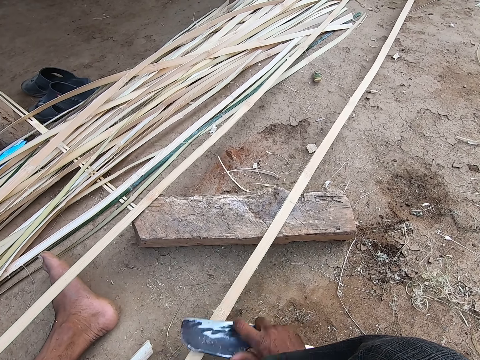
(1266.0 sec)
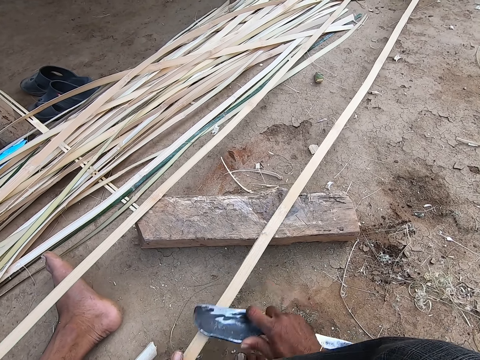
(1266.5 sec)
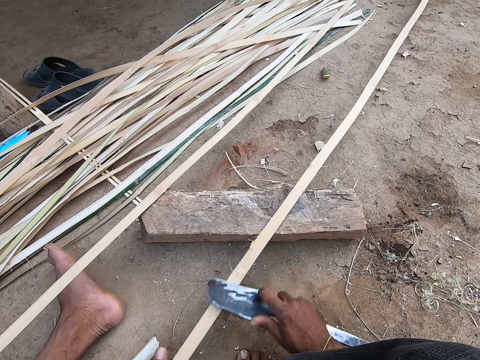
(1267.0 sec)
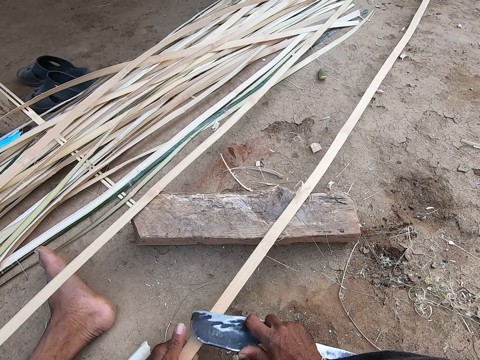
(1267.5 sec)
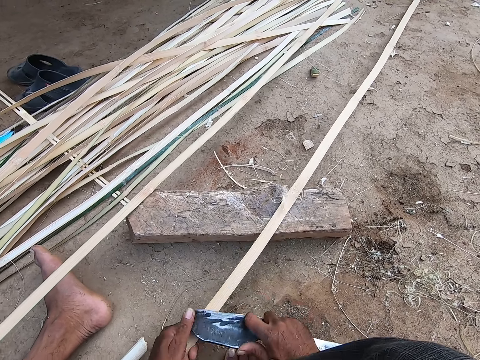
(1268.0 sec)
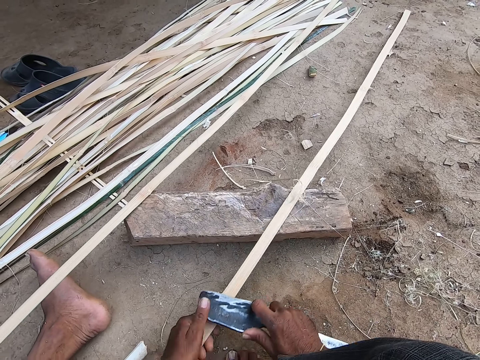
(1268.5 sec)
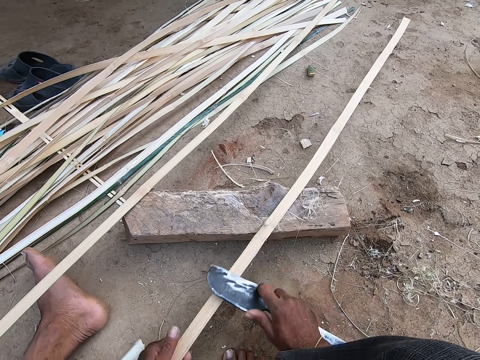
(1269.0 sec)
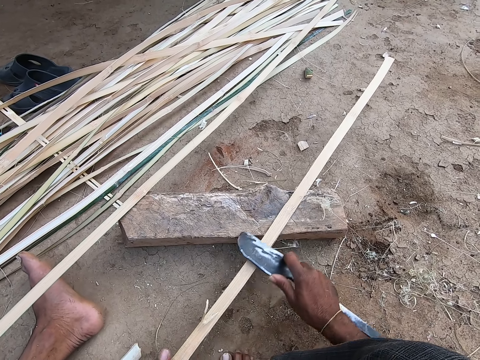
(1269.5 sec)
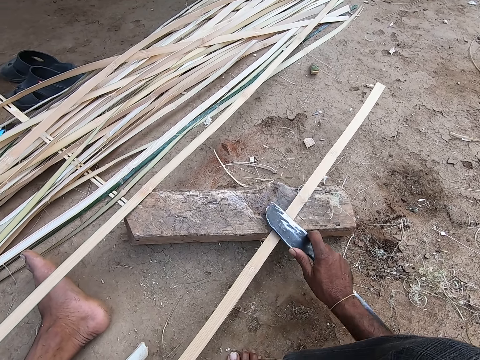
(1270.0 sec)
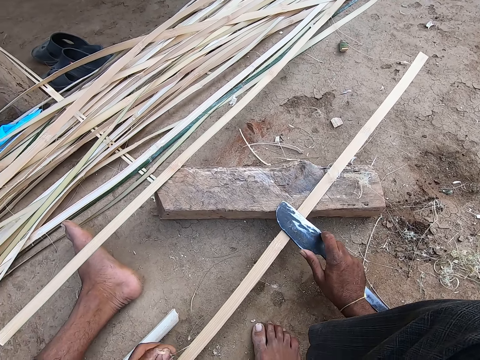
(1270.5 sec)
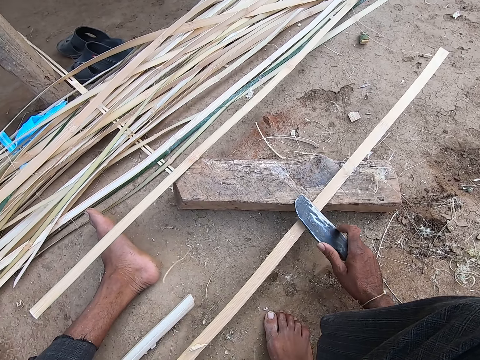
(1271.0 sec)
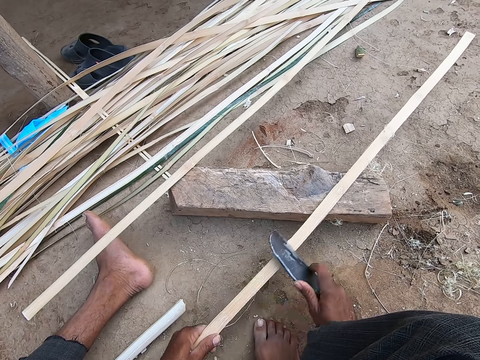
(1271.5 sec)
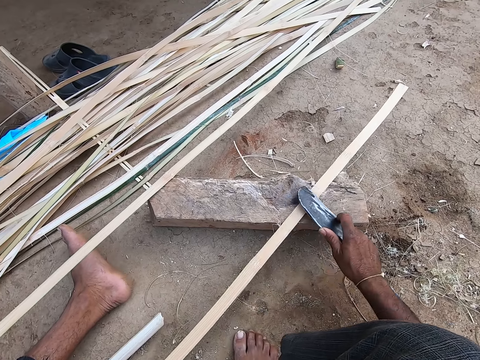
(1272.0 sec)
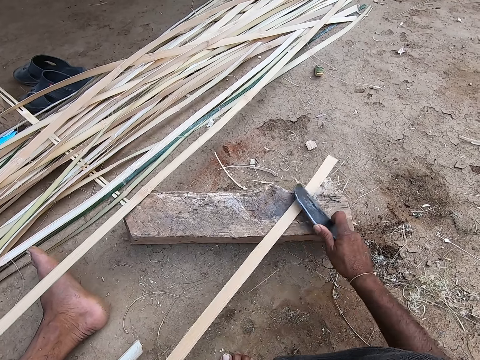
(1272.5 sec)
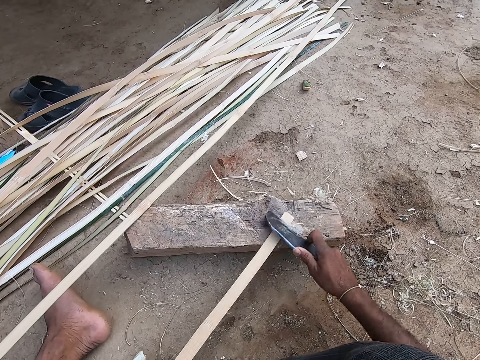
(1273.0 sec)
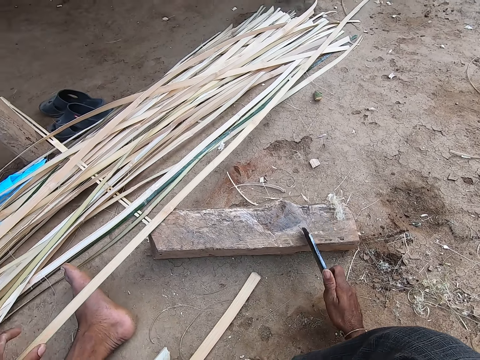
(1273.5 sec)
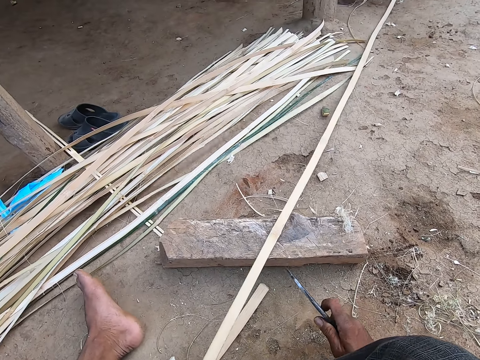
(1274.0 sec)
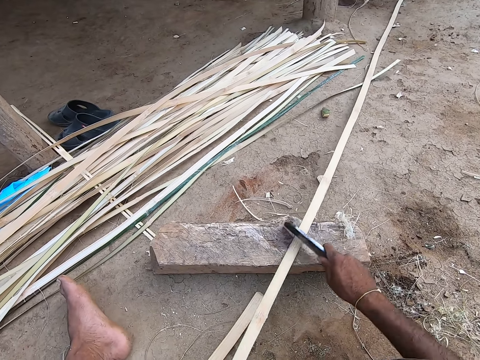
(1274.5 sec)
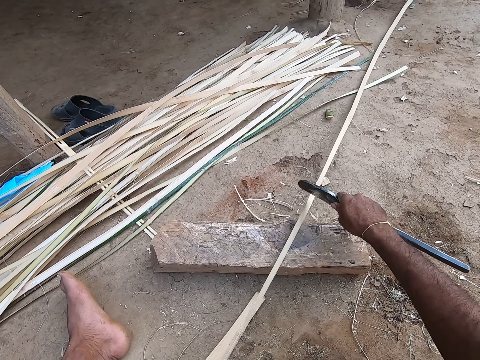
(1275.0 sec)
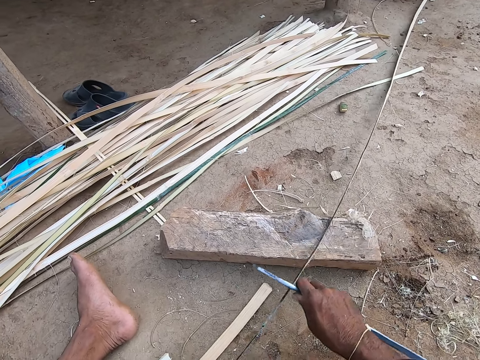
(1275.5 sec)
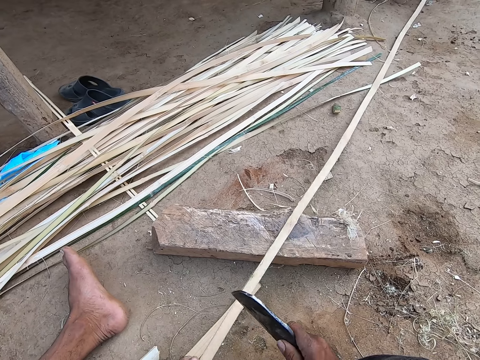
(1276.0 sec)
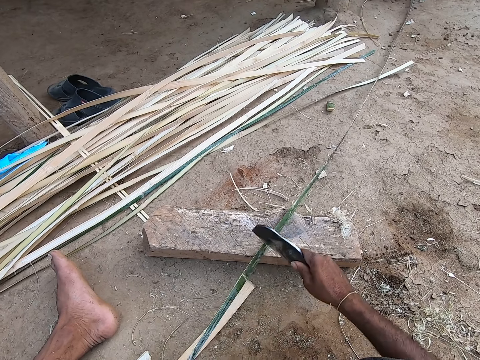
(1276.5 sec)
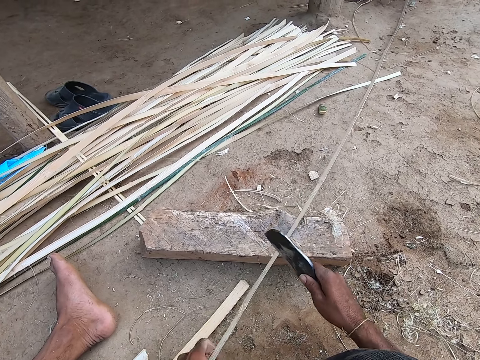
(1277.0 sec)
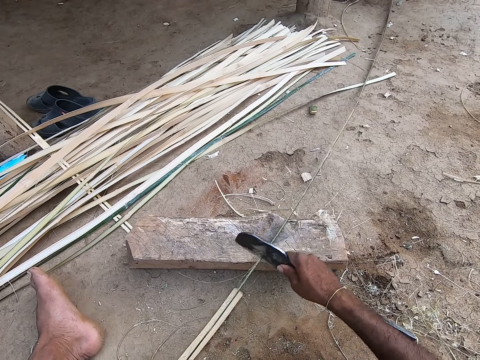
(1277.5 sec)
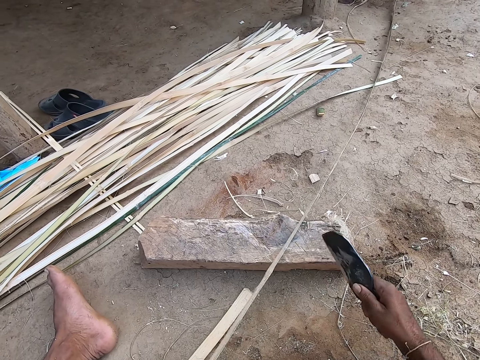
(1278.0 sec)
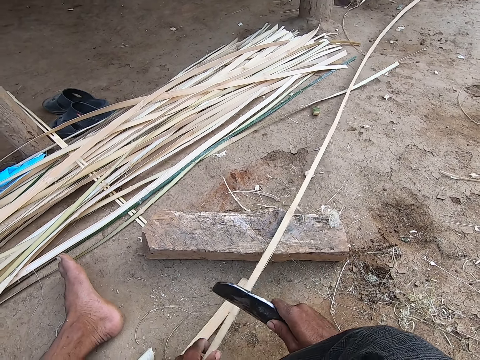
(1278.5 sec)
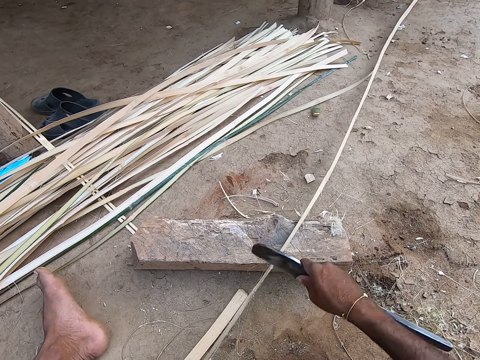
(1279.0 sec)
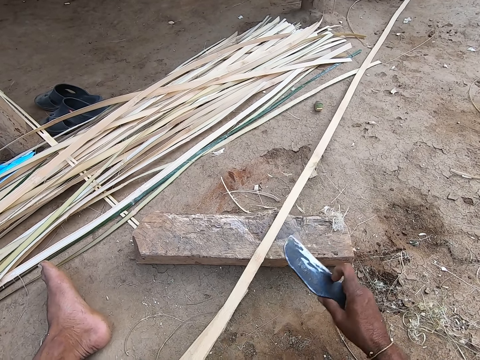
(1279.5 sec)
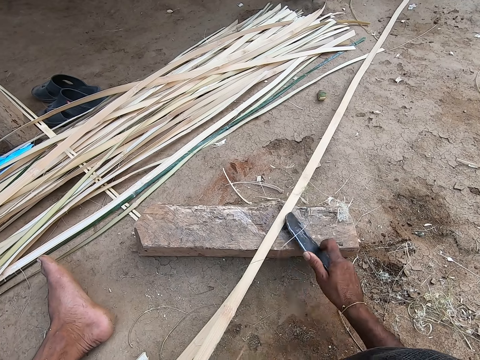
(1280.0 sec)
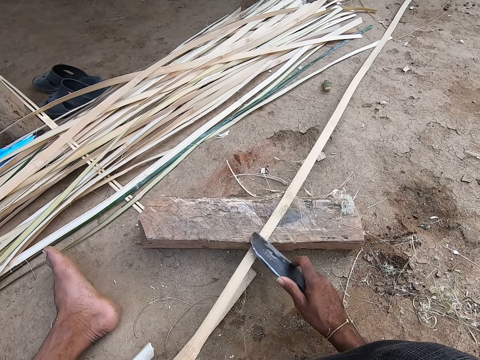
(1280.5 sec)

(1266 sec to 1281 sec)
The camera wearer picks up fibrous. They reap the fibrous.

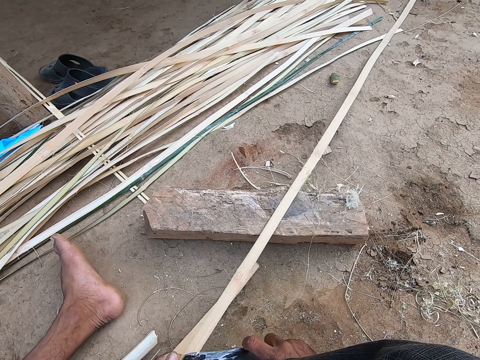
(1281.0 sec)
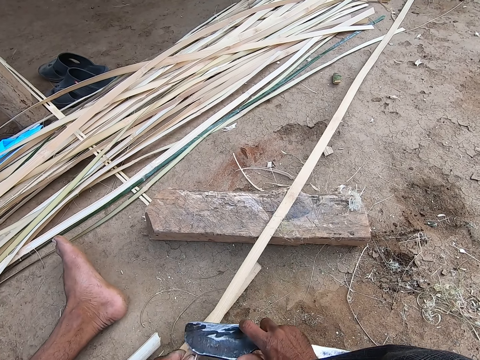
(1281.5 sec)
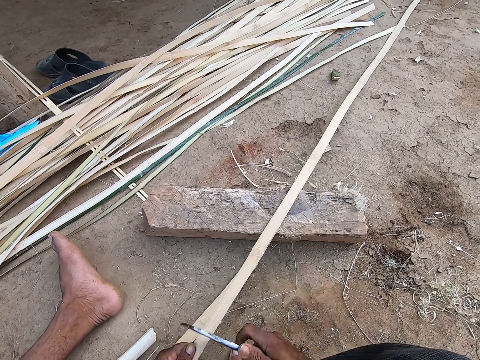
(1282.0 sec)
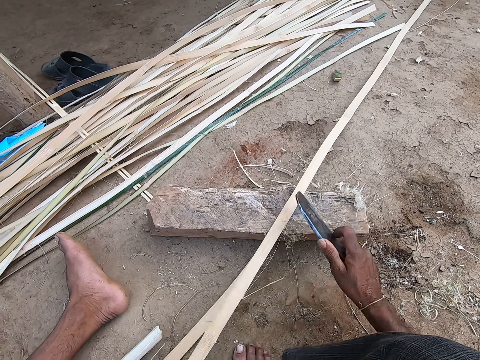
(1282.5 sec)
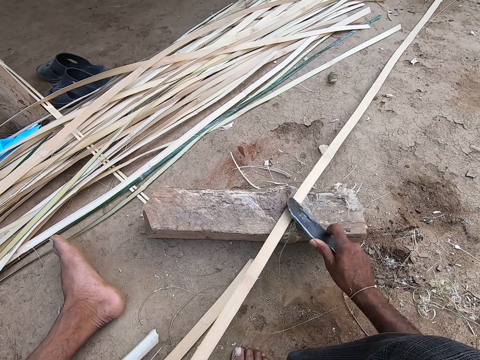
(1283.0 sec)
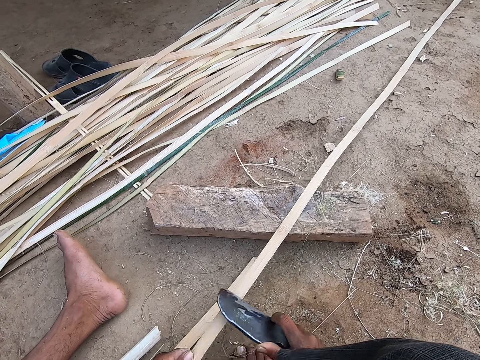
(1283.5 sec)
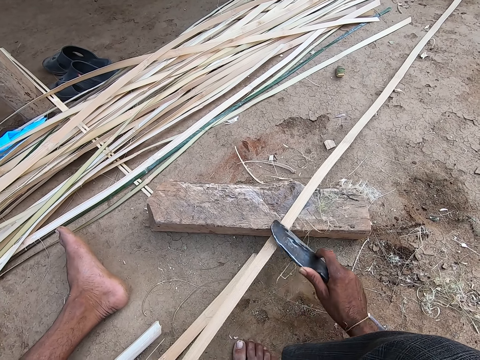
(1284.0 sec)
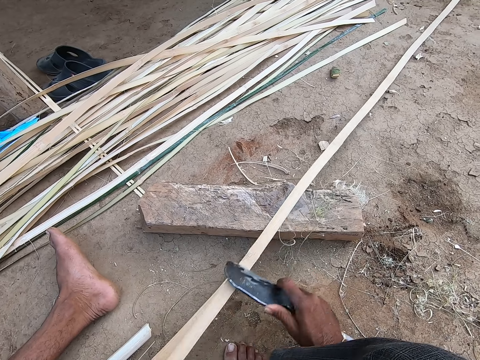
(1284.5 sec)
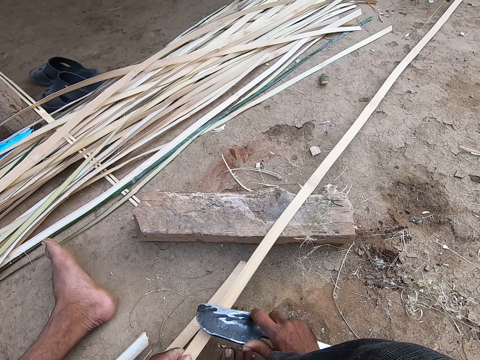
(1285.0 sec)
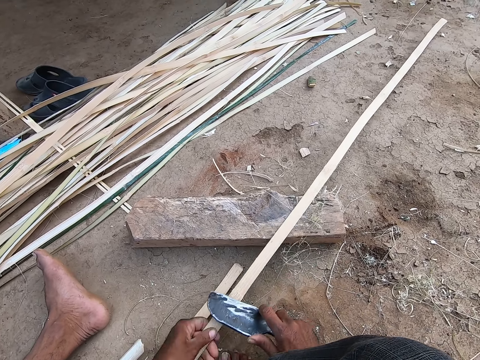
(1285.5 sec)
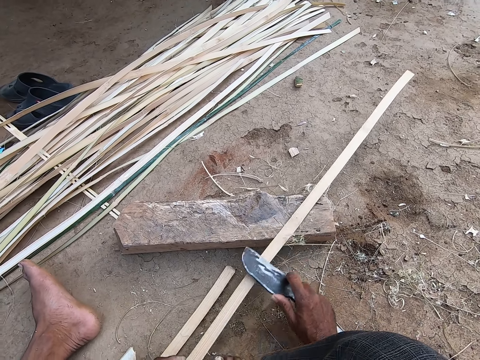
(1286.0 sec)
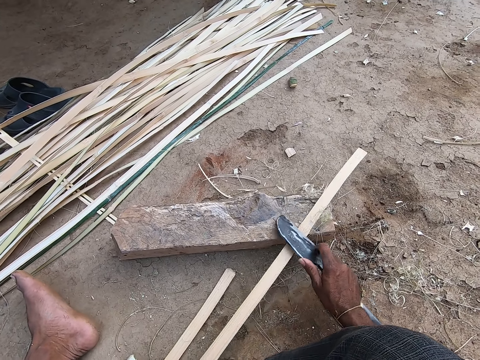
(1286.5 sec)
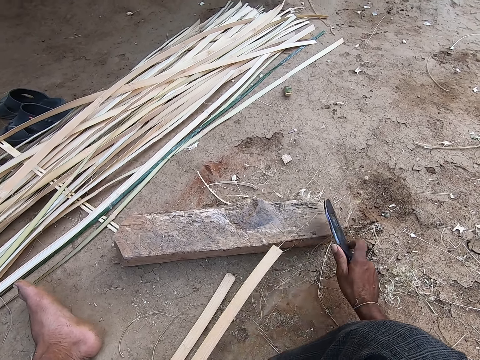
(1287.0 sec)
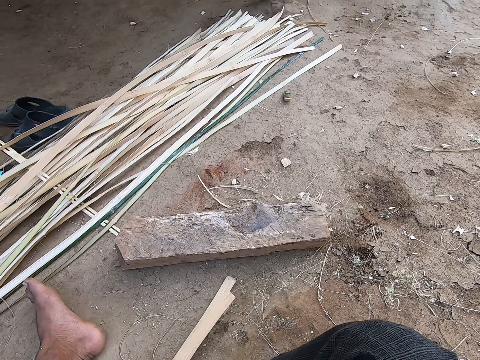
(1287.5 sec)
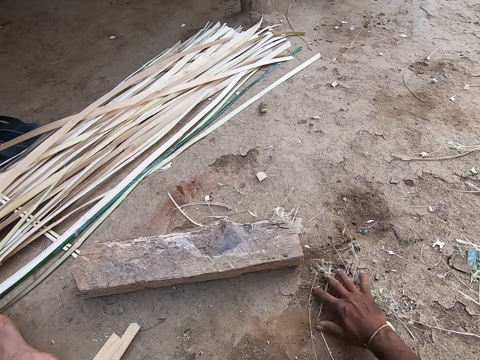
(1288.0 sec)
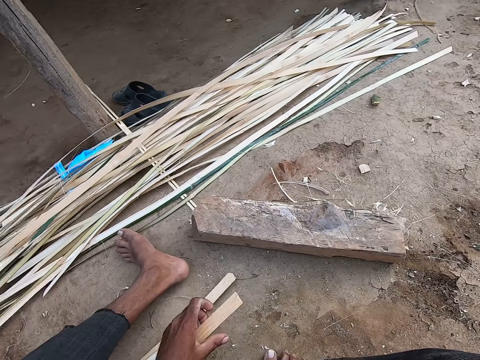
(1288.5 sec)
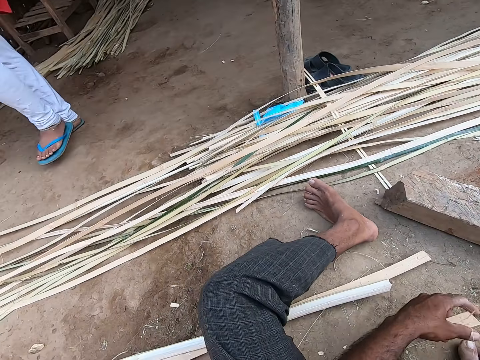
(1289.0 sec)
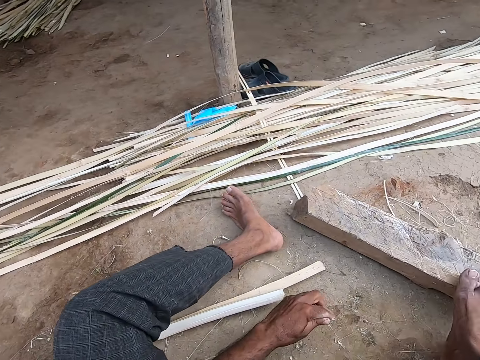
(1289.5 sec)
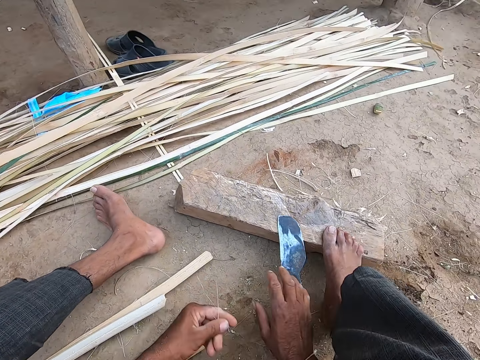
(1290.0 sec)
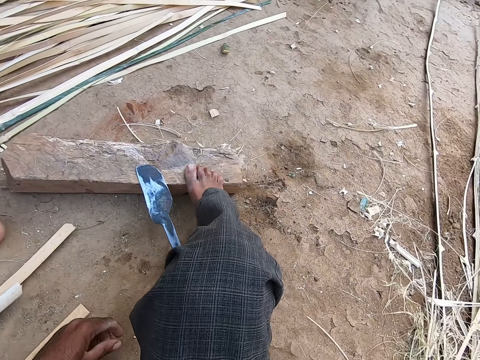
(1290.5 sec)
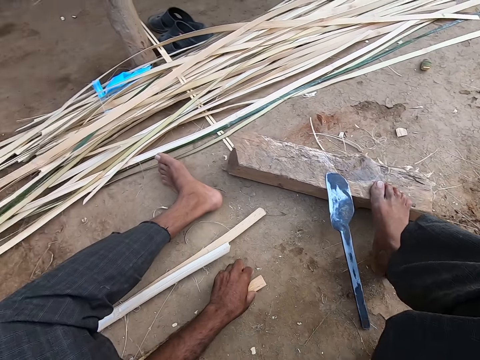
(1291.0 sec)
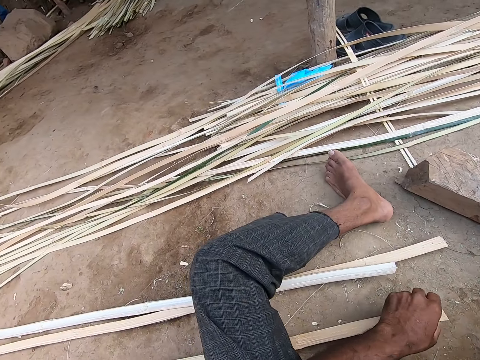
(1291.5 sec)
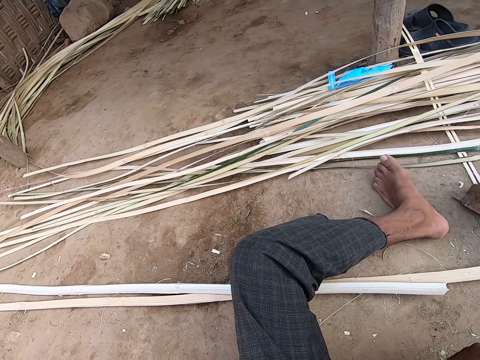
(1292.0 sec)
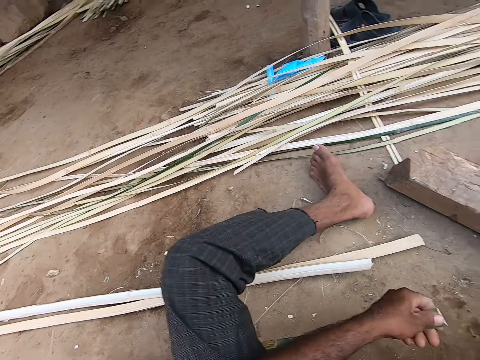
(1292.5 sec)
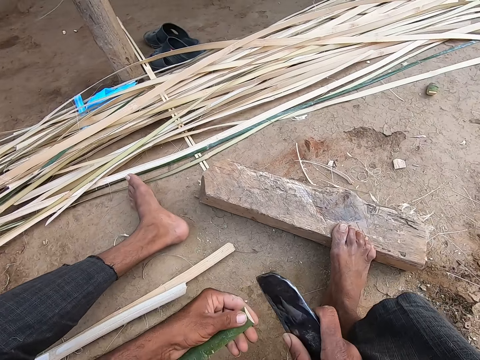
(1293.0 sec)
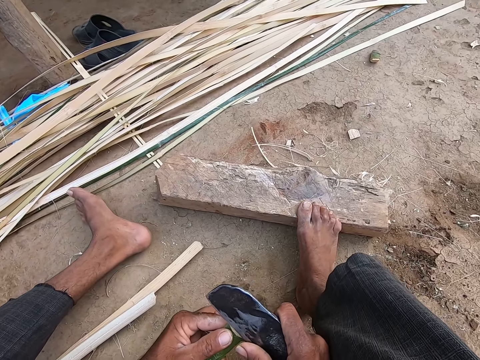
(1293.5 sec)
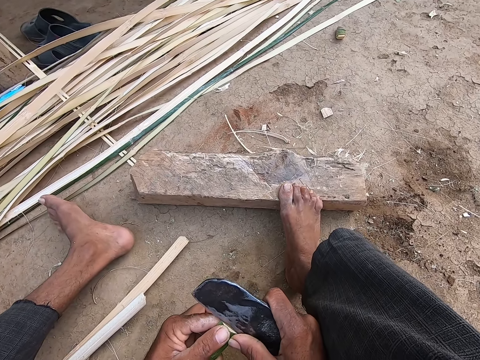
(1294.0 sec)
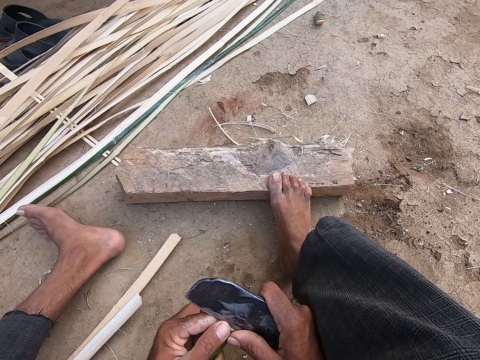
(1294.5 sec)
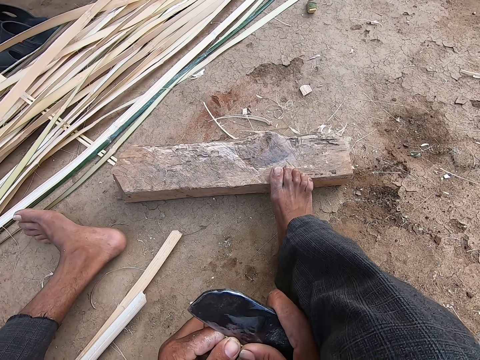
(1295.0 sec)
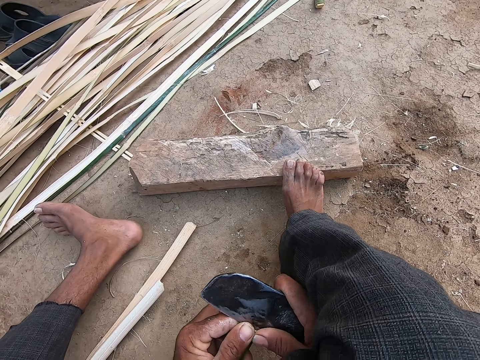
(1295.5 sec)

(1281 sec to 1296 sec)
The camera wearer clears the ground with his right hand. He places the blade in his right hand on the log of wood on the ground. He slices the bamboo in his left hand into two with the blade in his right hand in the workshop.
